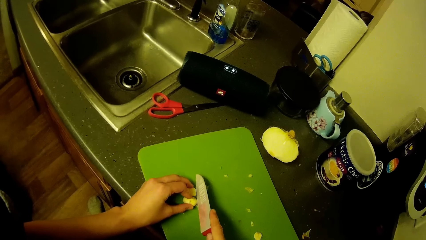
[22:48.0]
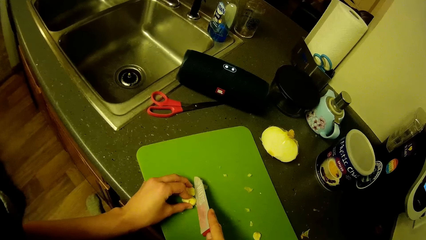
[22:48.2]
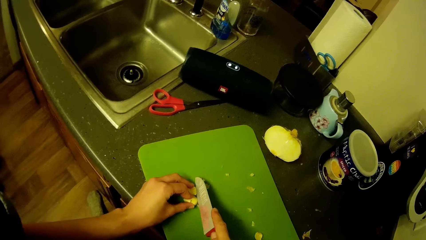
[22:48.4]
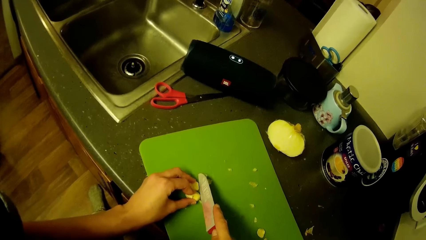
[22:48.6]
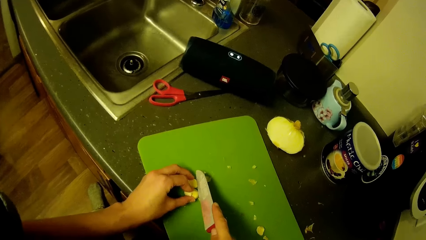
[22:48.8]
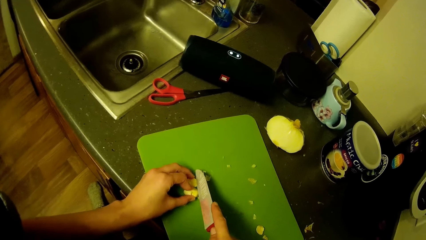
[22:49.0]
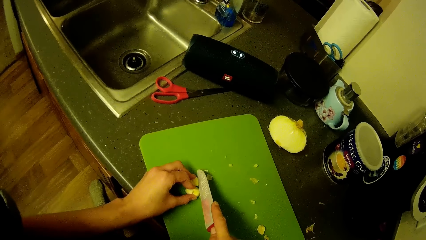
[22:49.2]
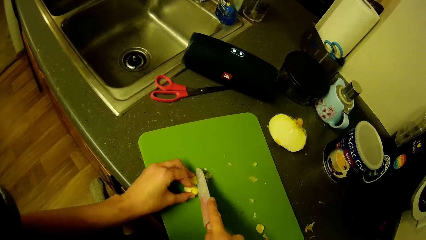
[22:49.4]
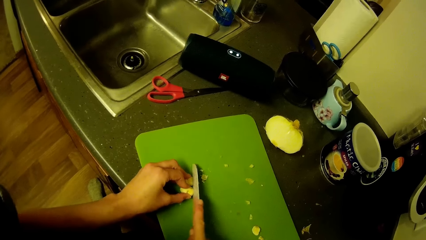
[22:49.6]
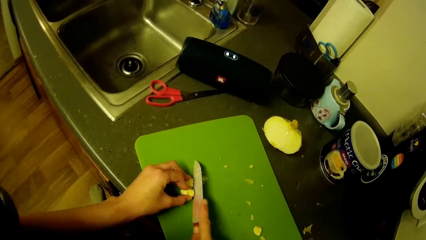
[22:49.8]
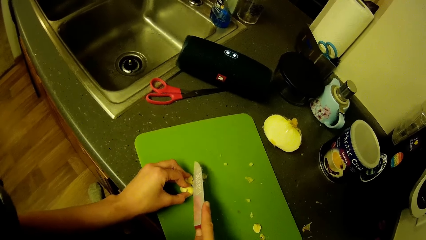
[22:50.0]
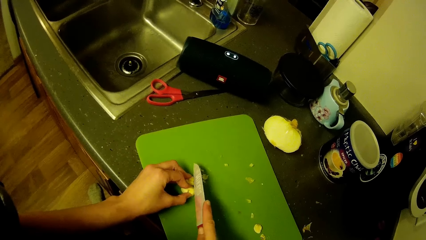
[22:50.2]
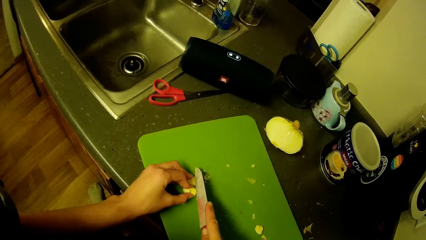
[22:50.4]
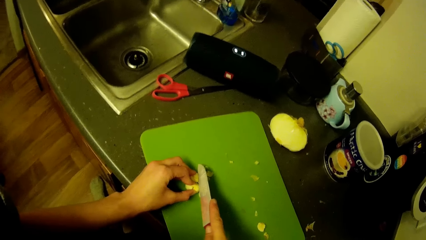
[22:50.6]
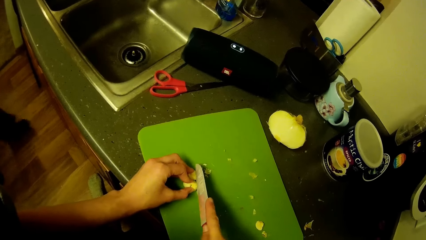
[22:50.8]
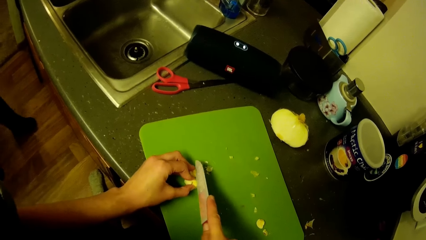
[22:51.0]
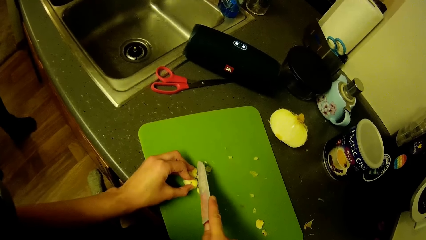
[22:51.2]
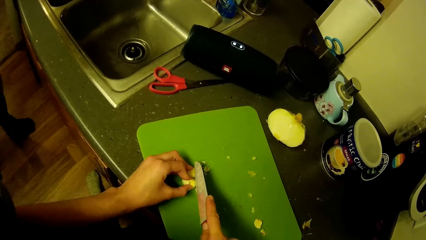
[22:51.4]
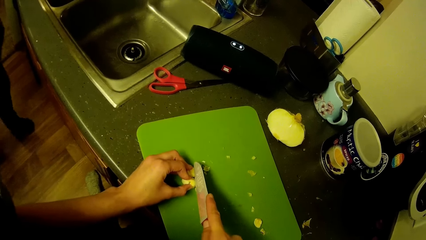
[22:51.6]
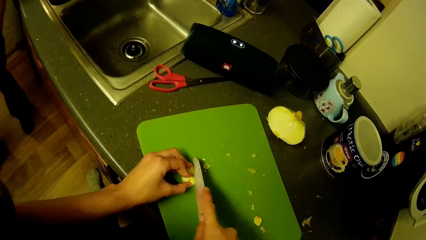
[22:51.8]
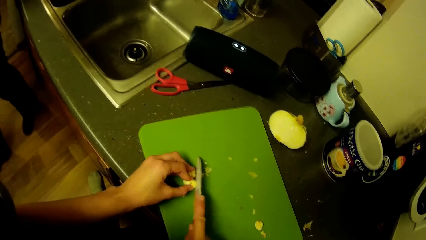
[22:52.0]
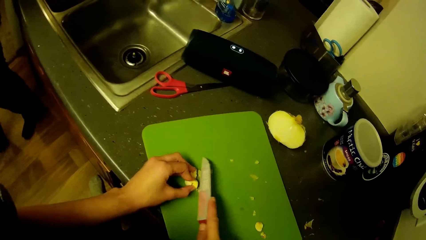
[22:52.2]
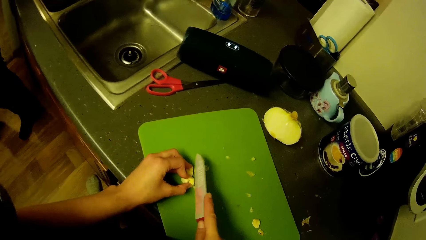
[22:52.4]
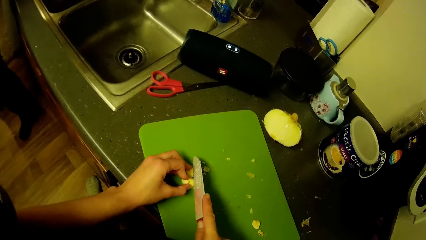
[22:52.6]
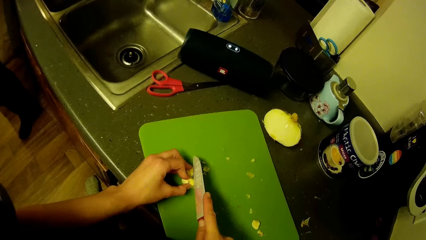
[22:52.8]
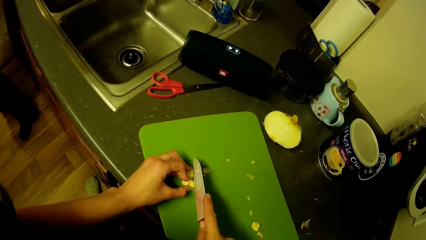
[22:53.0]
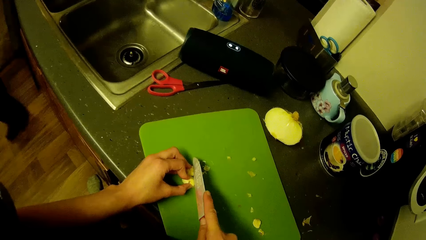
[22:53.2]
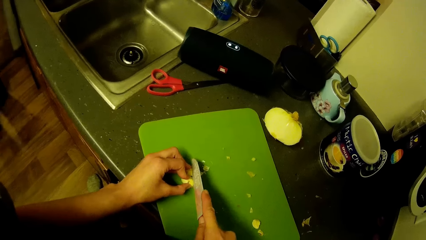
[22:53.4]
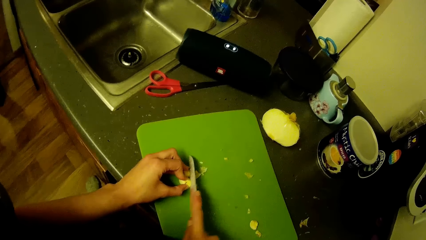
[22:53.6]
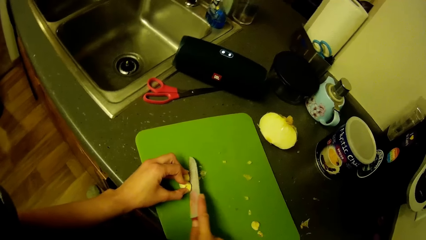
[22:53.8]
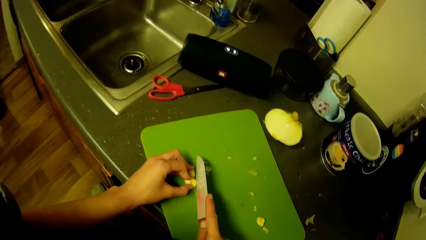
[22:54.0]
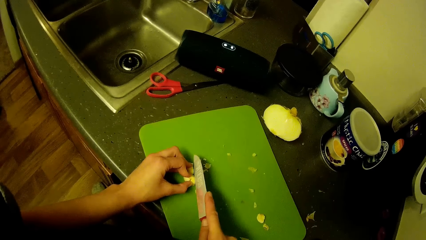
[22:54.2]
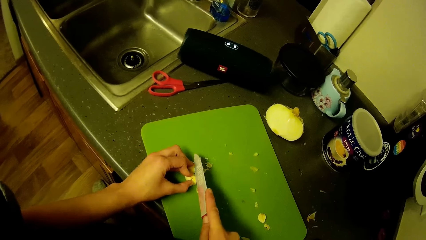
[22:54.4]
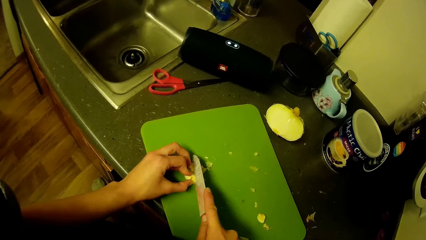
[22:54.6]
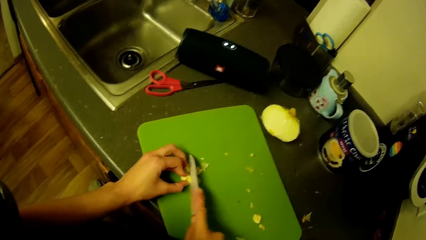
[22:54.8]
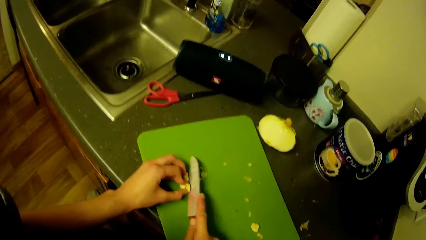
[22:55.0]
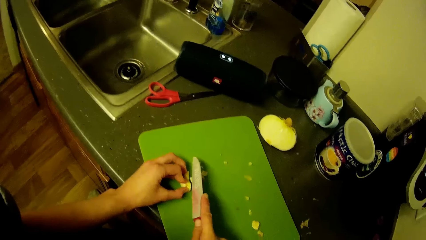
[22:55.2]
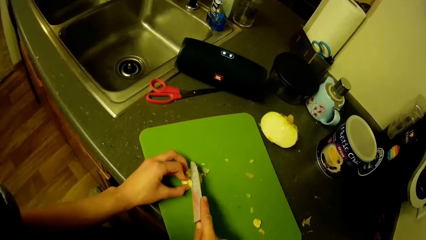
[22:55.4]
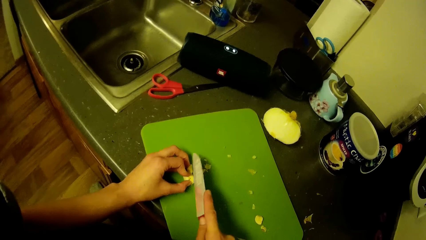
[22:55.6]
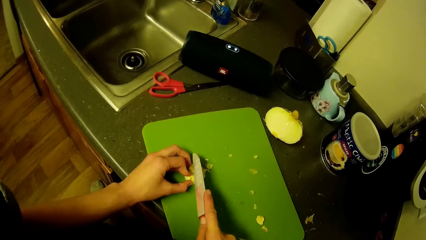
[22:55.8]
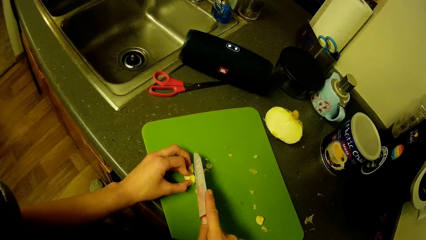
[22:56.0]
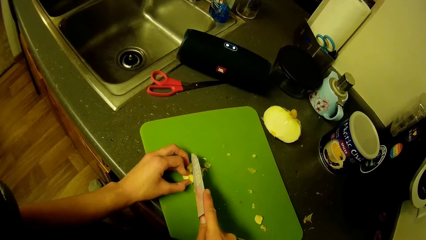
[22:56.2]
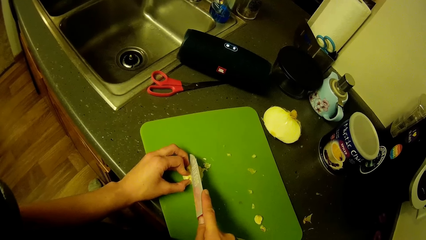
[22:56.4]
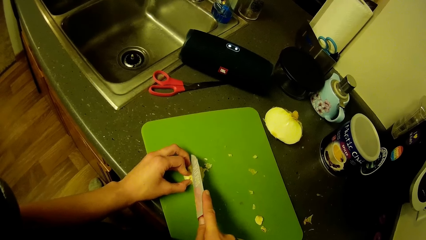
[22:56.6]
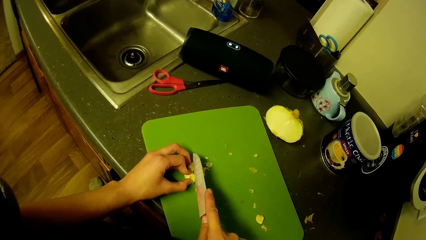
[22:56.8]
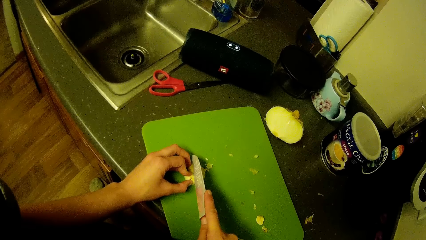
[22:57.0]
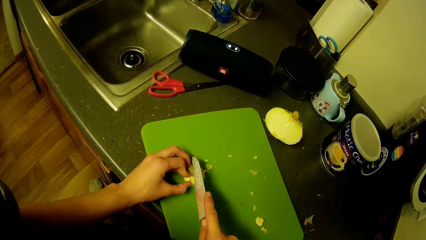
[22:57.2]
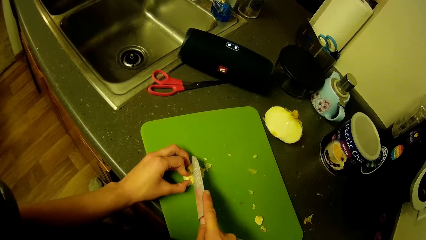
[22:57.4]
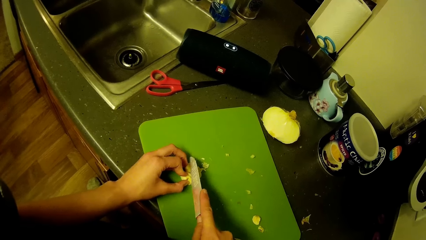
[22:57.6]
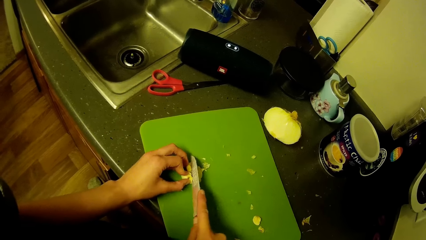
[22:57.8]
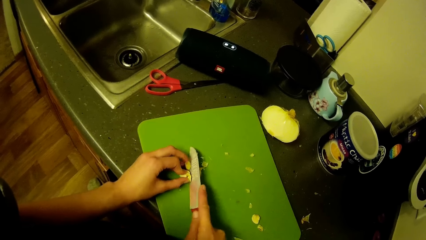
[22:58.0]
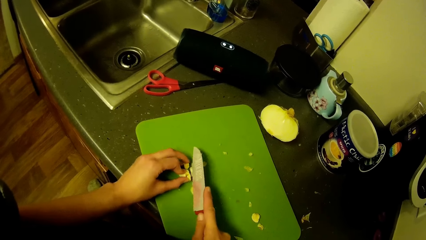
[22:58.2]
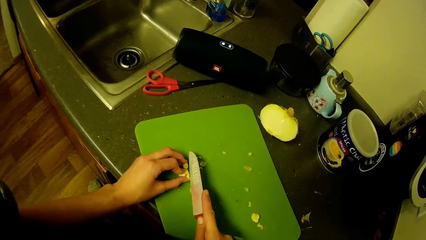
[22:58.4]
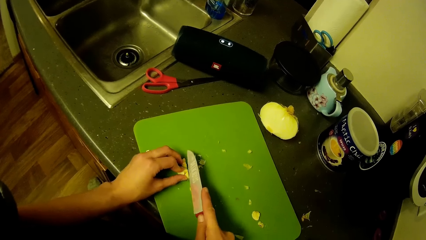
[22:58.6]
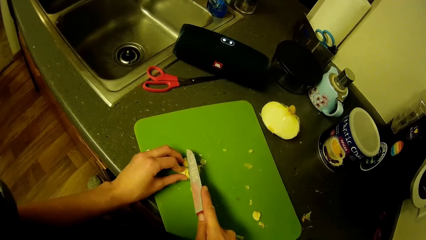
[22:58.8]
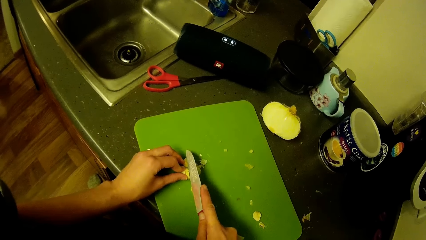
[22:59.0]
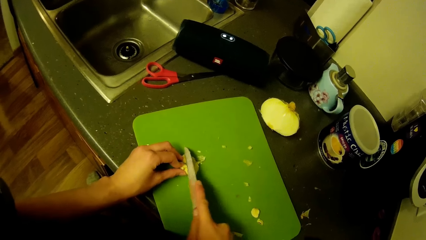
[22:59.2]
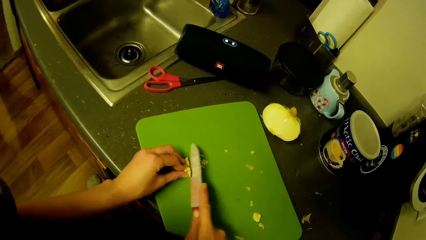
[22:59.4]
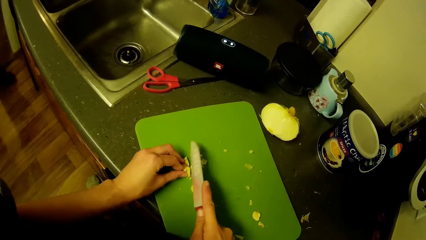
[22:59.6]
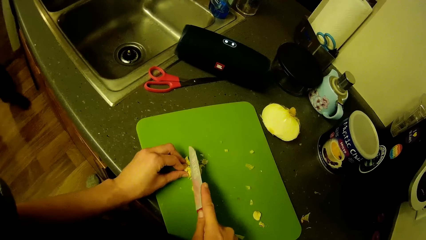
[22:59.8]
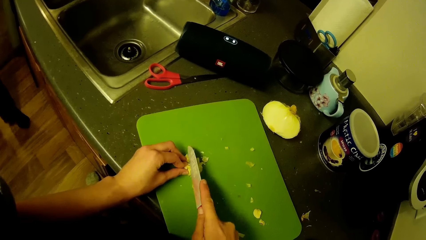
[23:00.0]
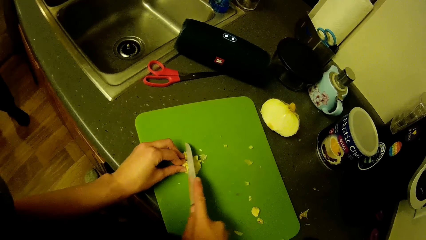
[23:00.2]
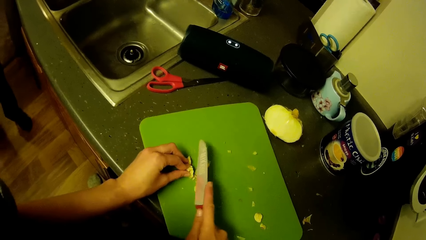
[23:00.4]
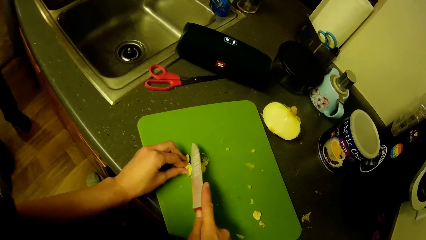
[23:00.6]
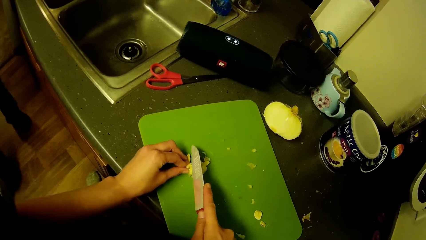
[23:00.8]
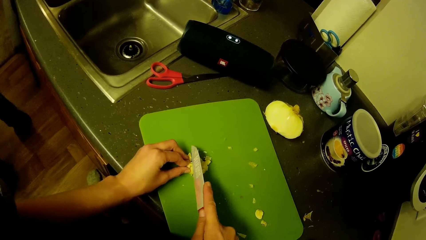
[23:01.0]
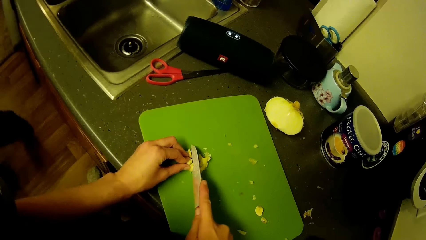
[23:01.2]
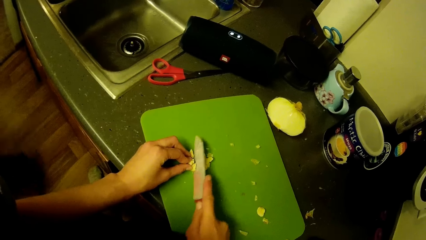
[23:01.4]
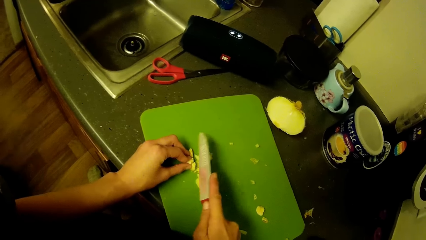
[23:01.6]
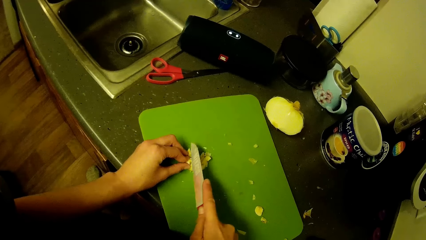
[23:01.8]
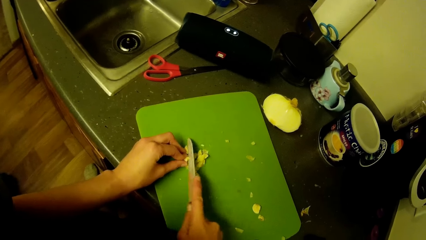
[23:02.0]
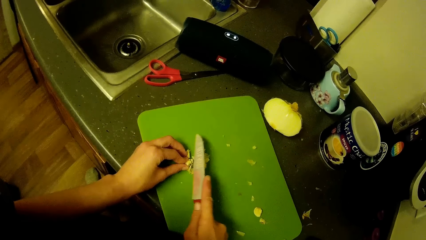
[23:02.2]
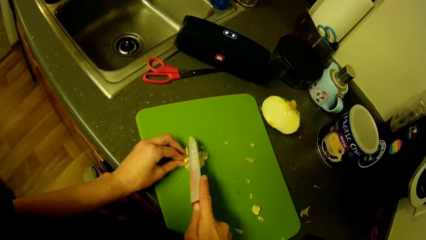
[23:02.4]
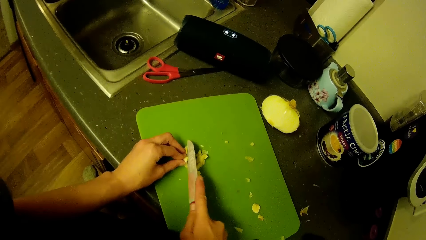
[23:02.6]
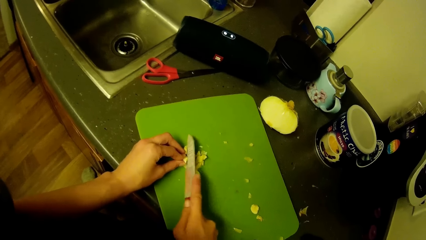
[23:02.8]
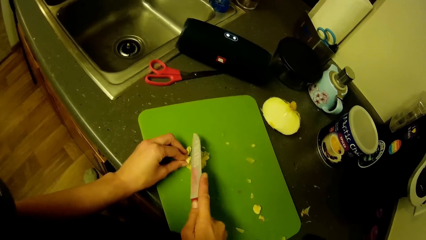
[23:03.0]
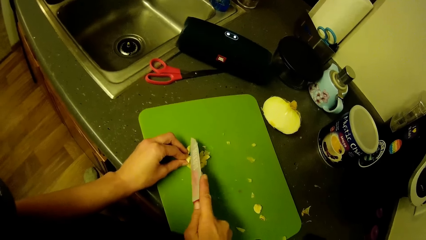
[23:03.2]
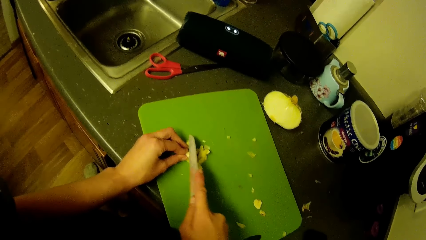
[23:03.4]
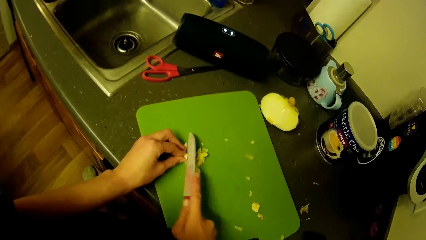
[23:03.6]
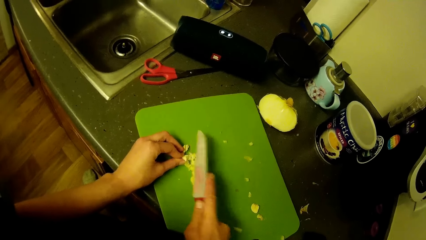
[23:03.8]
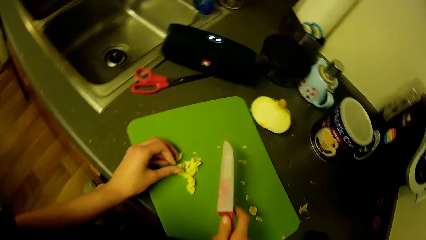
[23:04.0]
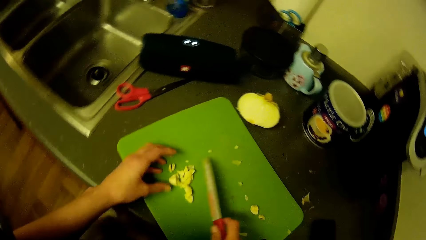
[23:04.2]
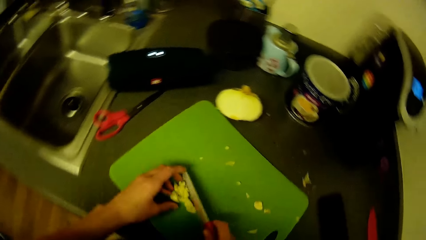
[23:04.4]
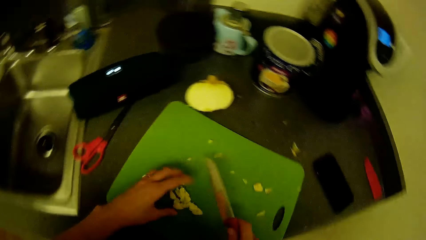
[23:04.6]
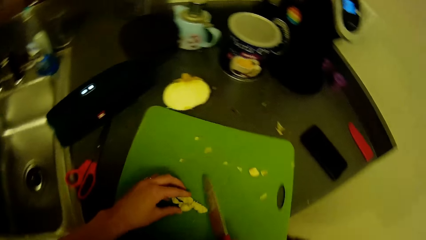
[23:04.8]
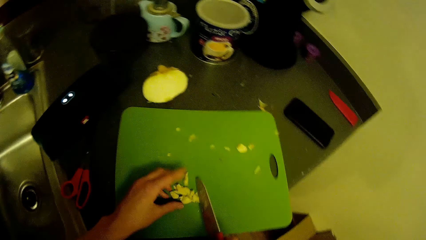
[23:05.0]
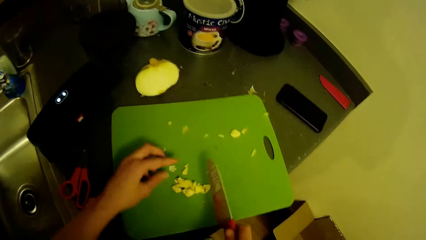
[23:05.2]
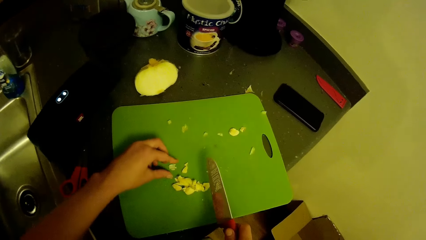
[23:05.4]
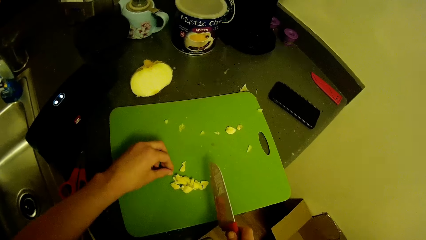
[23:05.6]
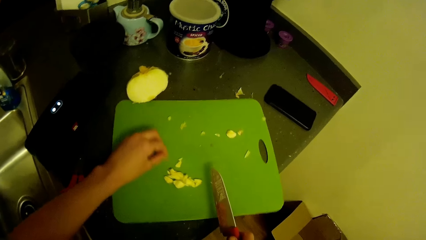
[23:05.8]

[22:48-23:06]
The camera wearer gathers something.
